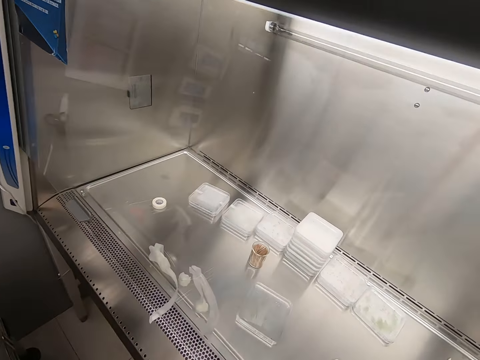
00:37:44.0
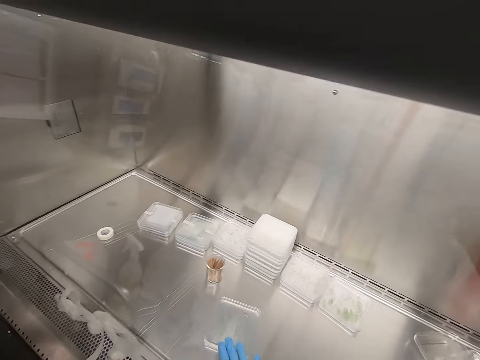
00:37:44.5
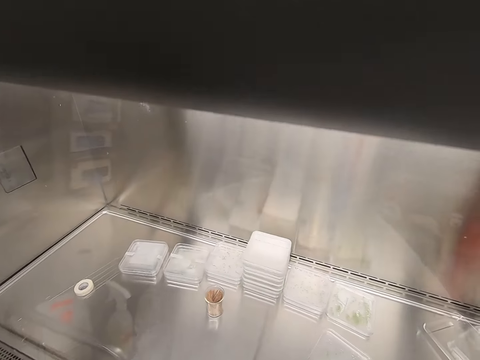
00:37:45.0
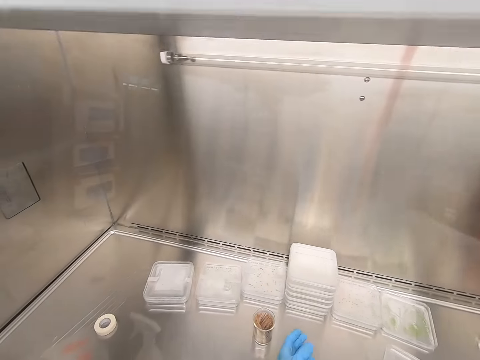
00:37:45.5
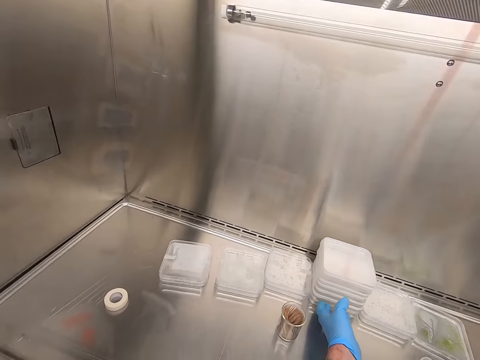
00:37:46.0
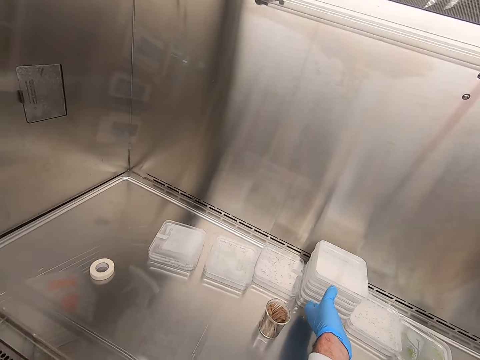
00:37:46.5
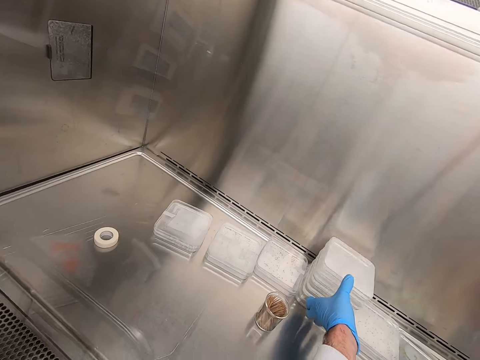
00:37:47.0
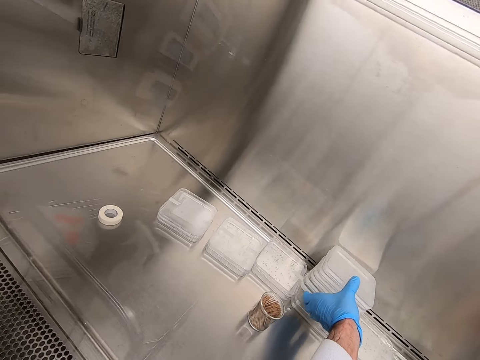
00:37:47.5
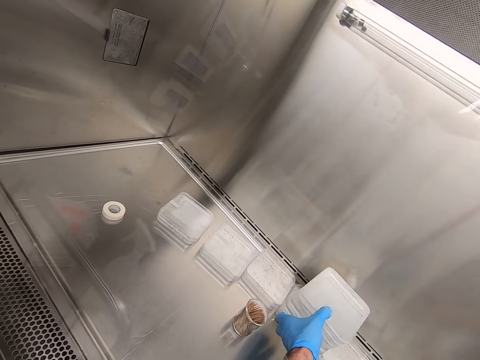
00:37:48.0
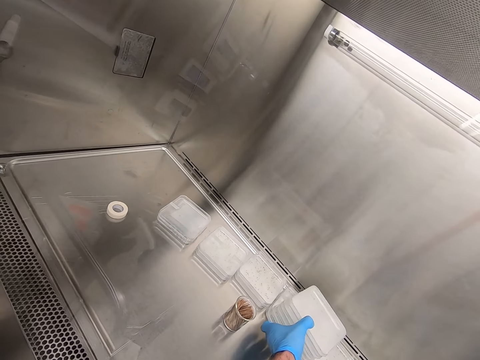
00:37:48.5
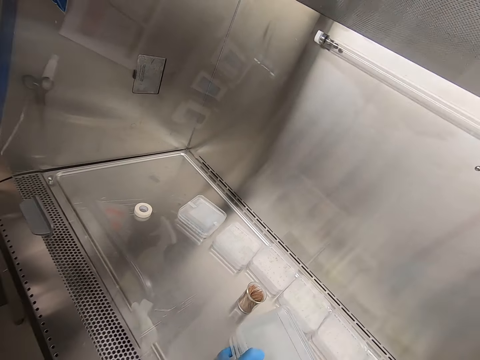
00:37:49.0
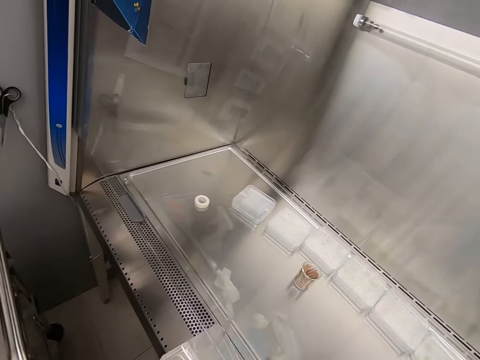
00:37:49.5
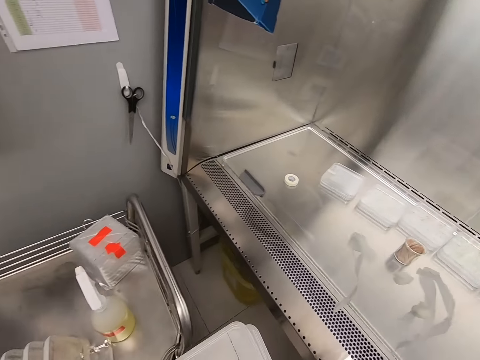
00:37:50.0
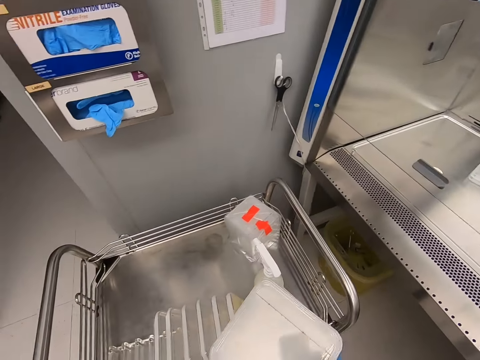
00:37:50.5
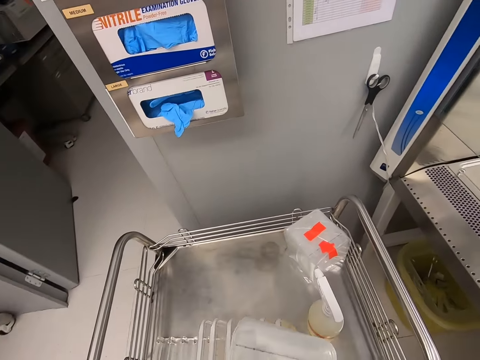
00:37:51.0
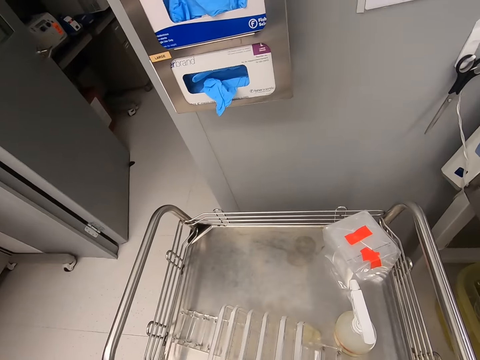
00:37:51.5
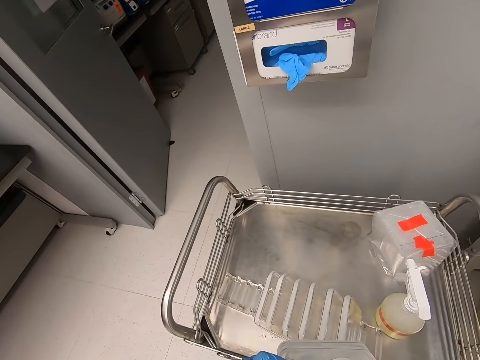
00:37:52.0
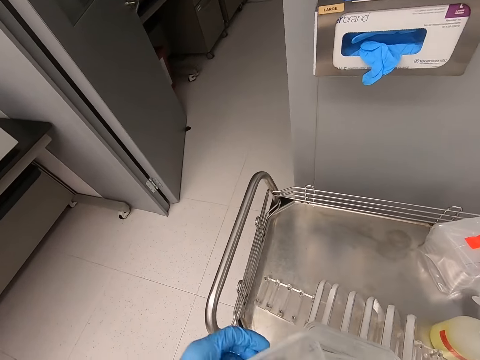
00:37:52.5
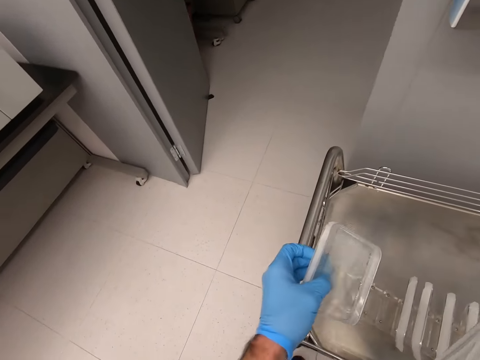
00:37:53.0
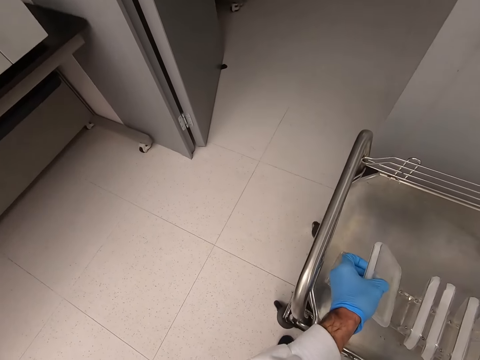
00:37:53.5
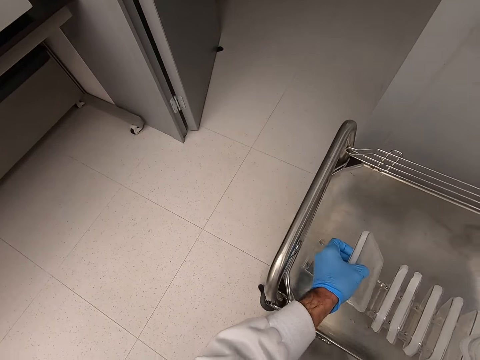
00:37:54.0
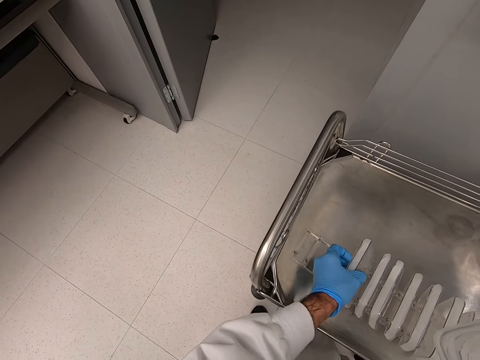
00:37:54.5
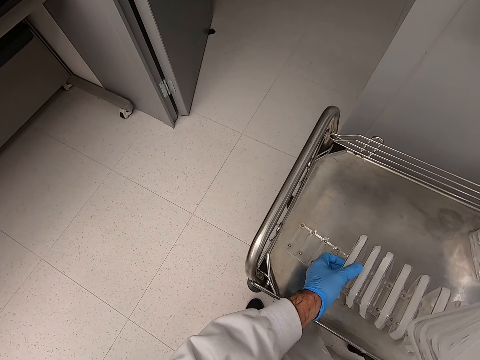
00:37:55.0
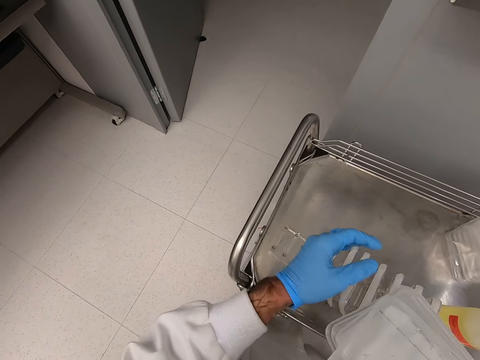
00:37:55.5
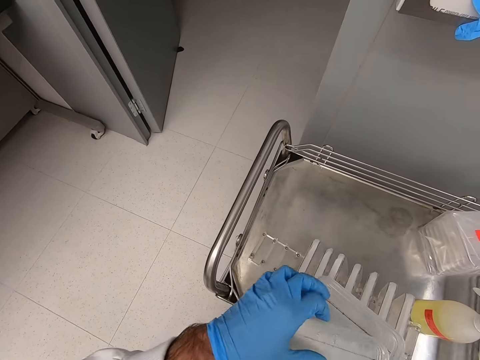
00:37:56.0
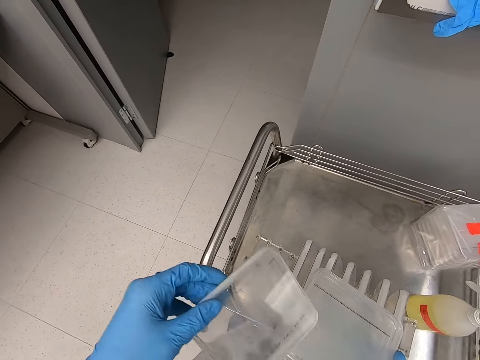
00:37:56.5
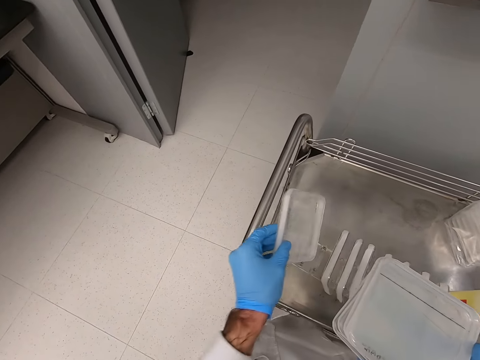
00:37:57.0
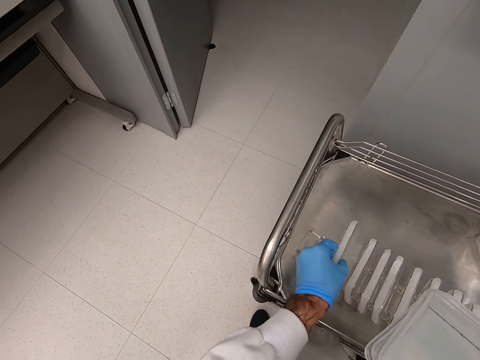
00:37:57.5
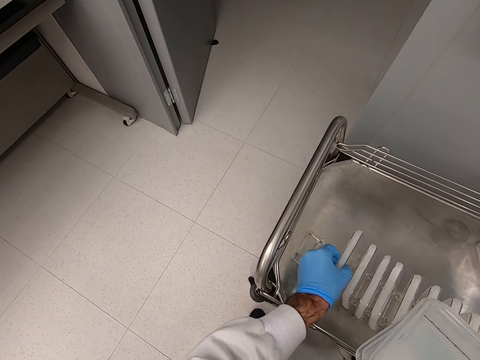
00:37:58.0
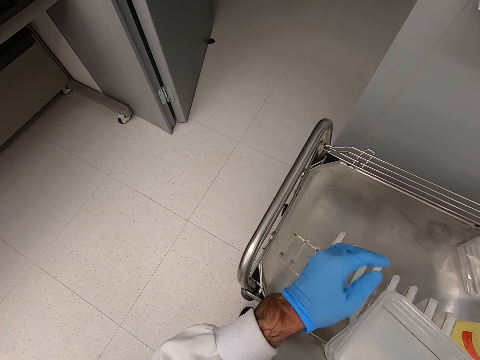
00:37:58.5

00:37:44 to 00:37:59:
The camera wearer picks glass cases from the counter. They arrange the glass cases on a rack.

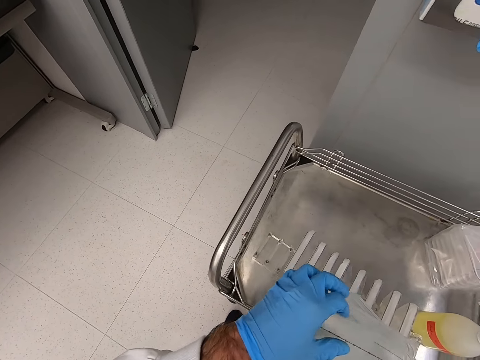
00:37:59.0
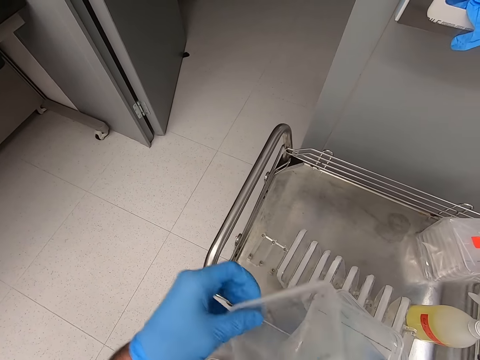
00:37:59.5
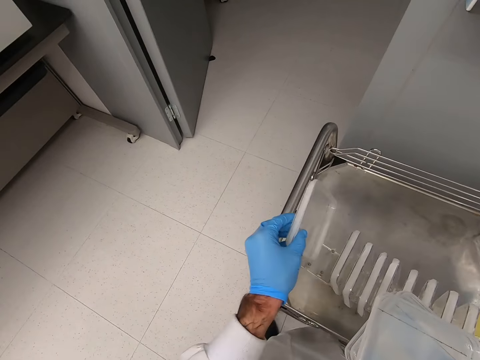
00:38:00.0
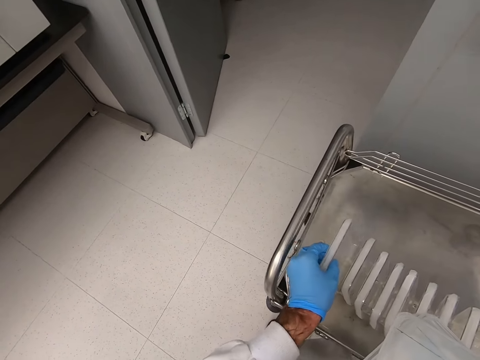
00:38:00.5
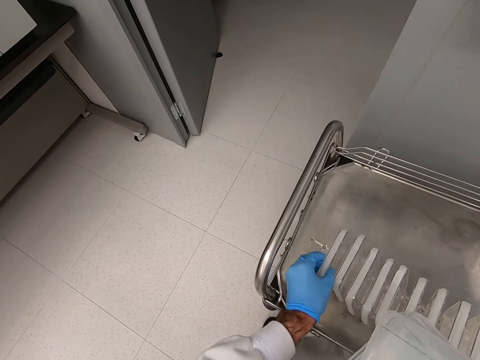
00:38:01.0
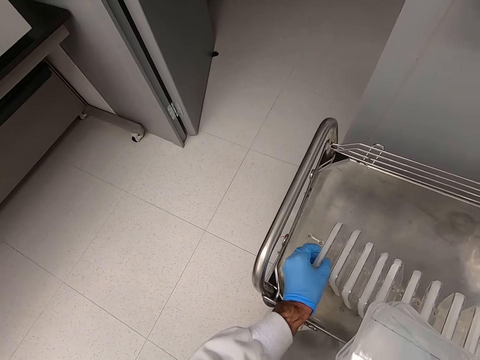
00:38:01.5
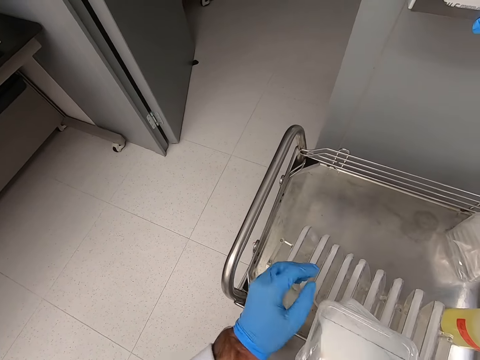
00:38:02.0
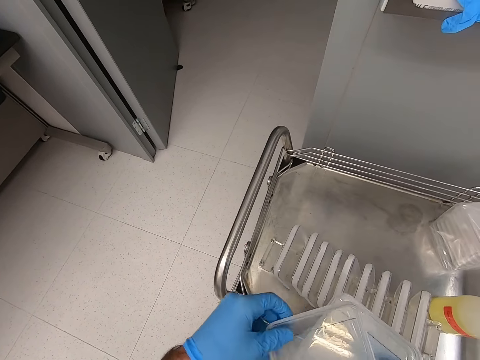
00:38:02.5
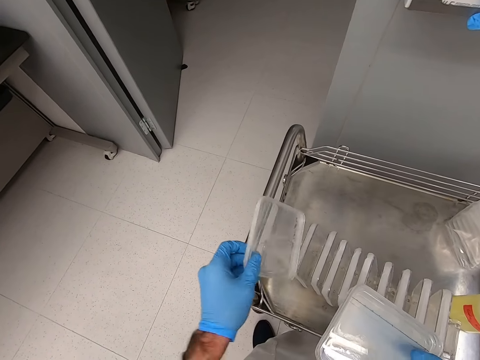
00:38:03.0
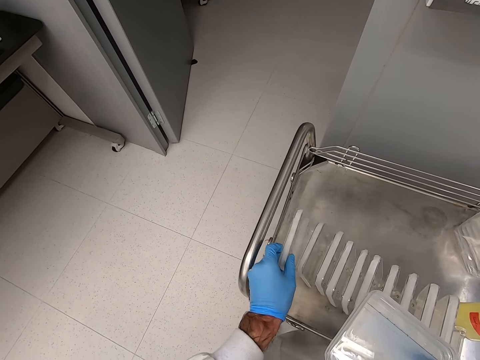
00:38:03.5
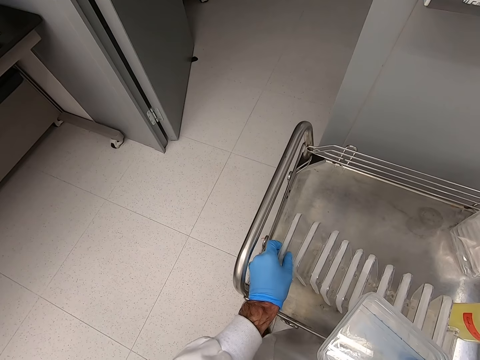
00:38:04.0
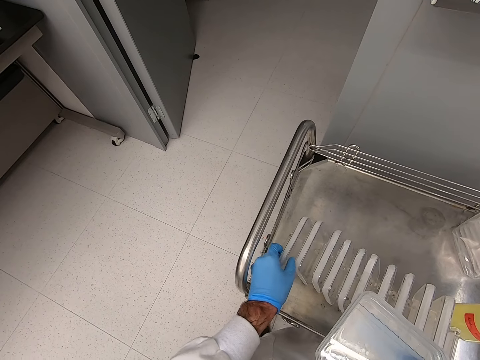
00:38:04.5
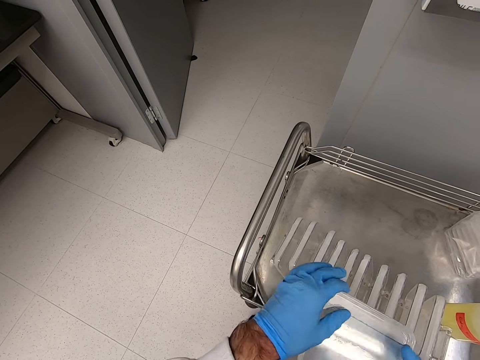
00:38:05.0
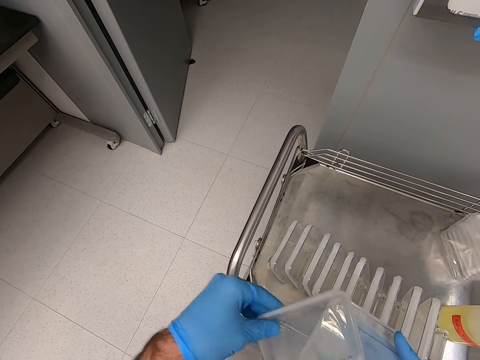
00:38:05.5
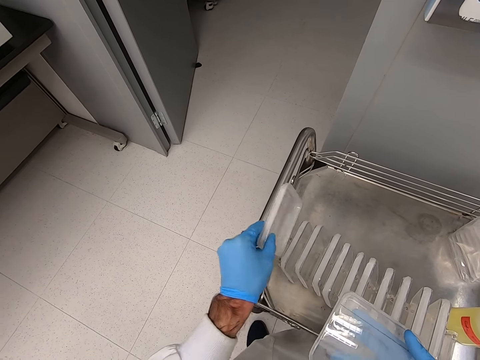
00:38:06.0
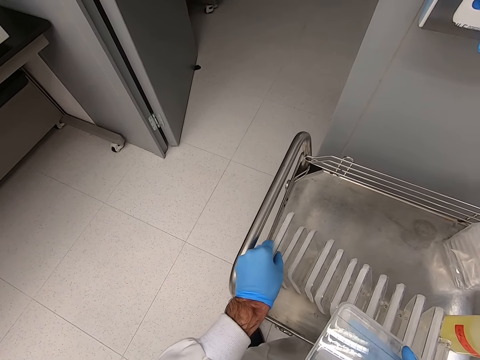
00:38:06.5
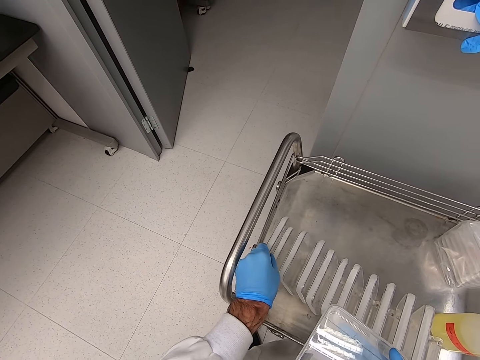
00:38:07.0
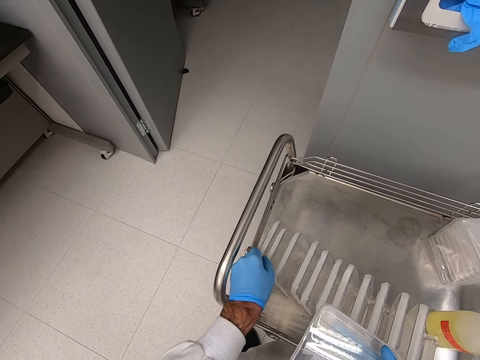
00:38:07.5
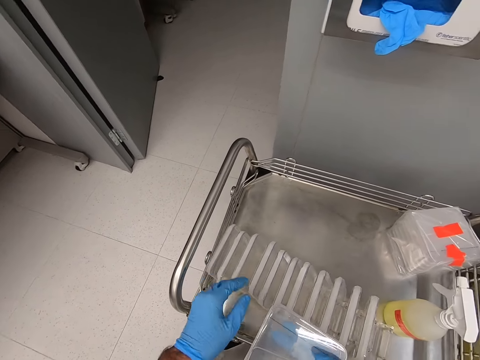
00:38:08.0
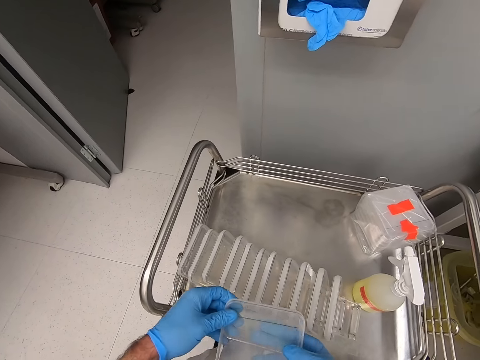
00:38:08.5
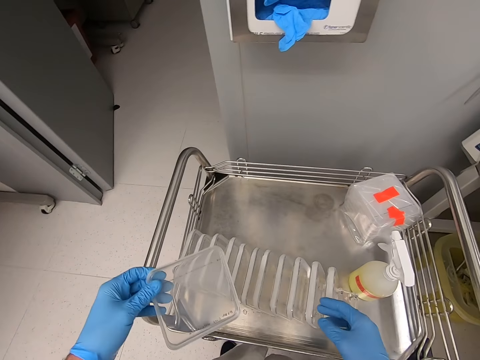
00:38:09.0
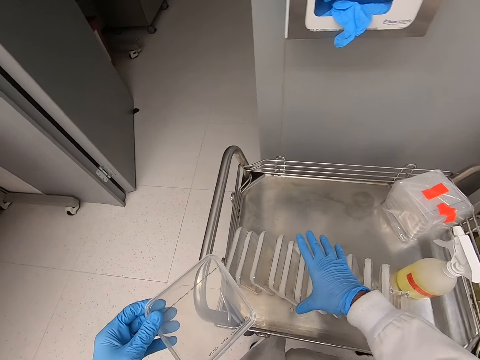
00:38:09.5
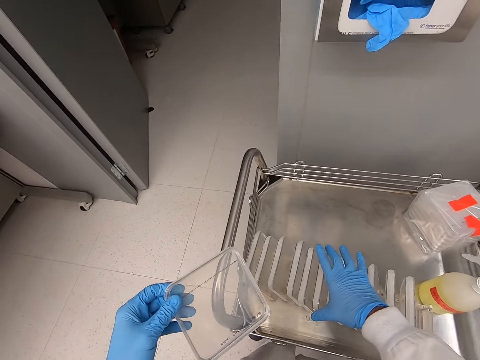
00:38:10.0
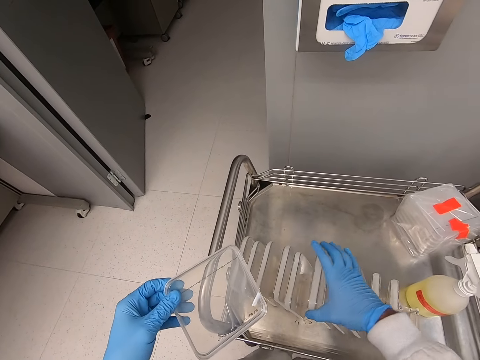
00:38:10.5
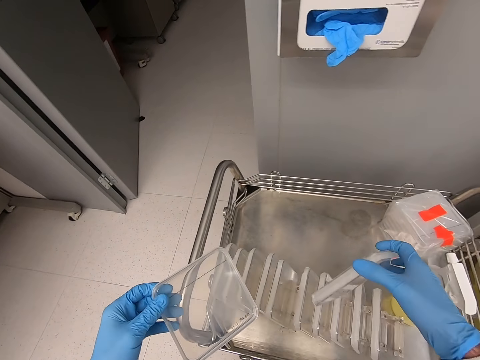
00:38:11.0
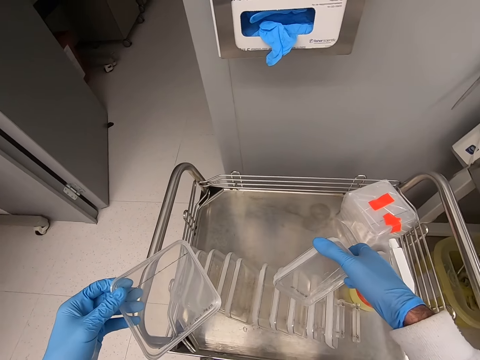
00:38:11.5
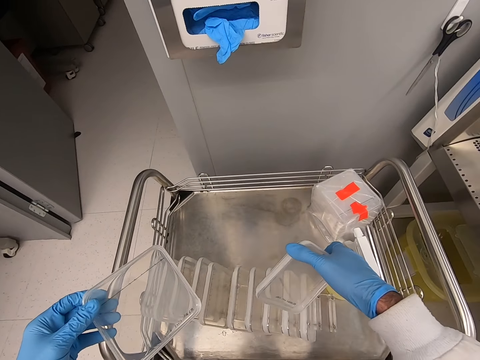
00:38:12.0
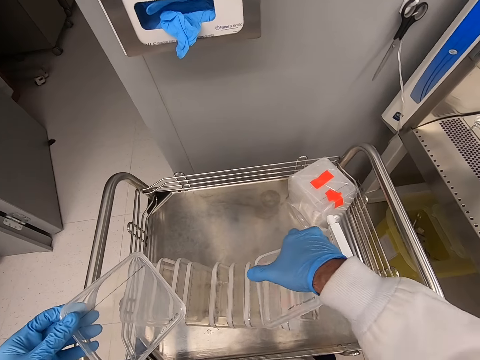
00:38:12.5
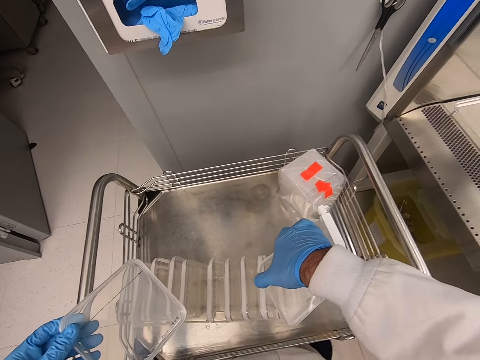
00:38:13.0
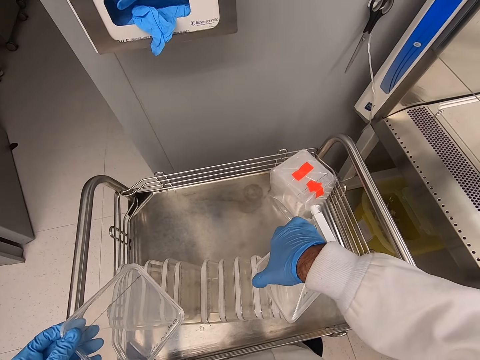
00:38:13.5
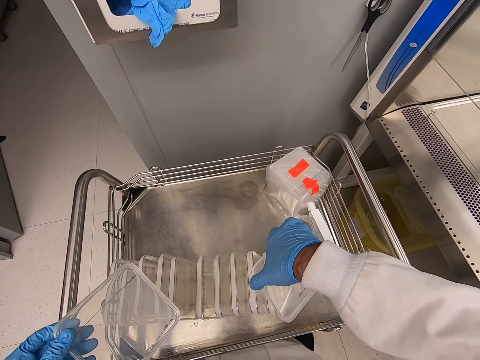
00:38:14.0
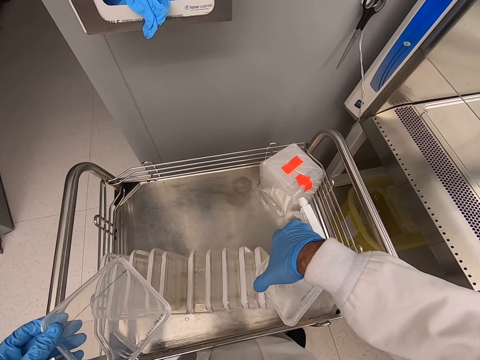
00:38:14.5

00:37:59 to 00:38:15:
The camera wearer picks plastics.
